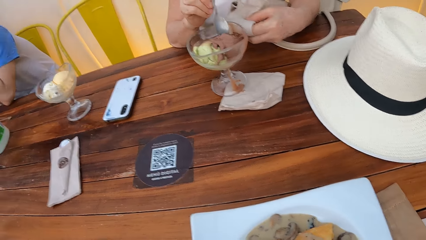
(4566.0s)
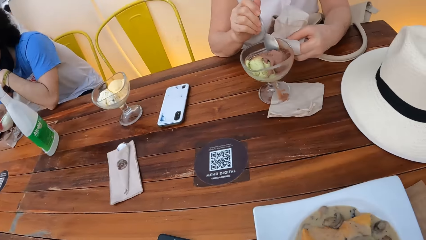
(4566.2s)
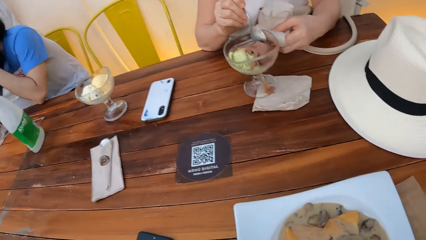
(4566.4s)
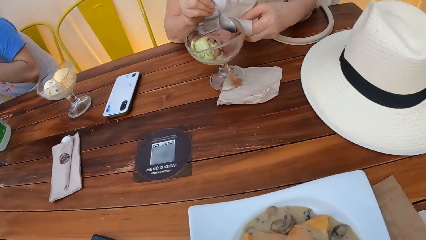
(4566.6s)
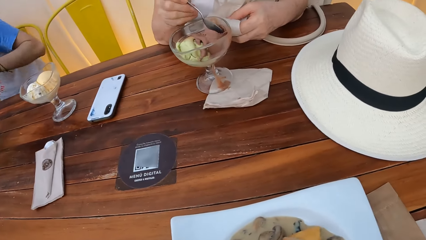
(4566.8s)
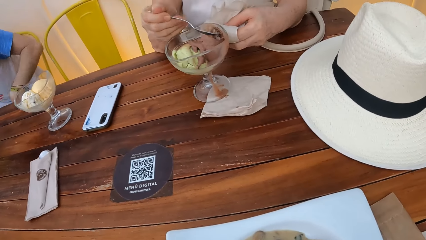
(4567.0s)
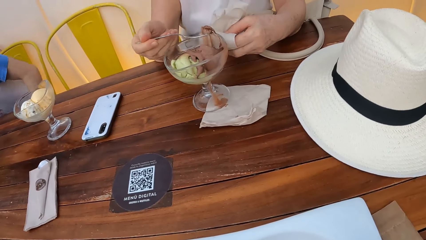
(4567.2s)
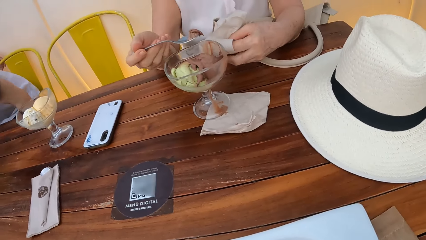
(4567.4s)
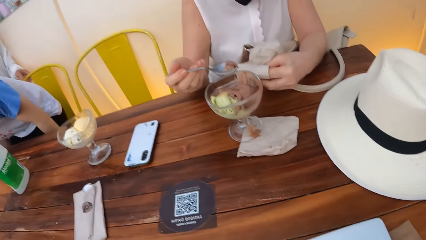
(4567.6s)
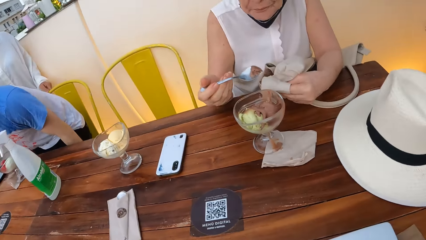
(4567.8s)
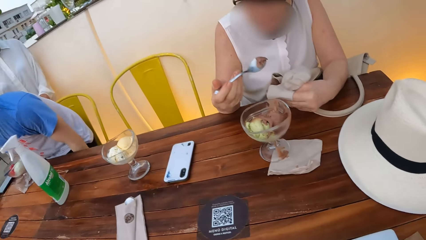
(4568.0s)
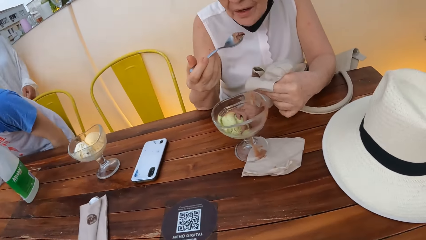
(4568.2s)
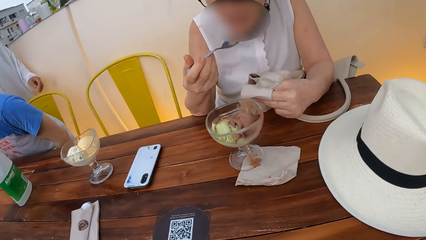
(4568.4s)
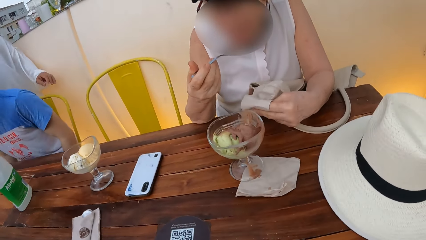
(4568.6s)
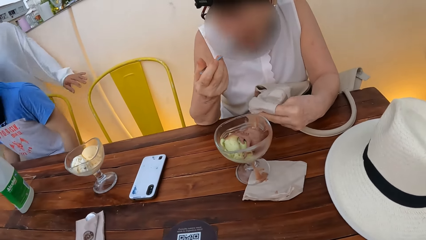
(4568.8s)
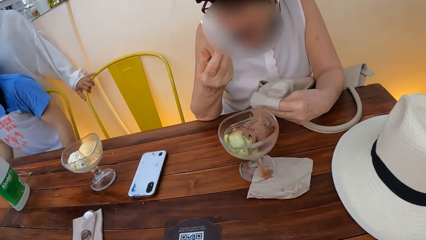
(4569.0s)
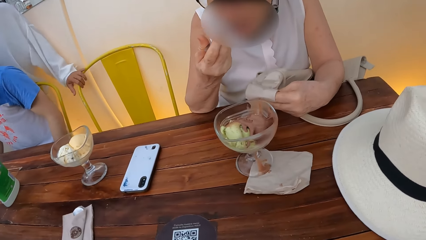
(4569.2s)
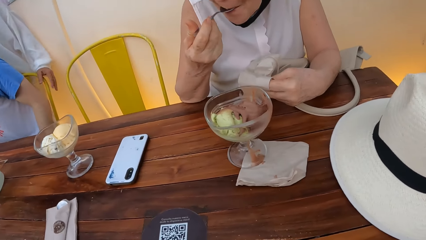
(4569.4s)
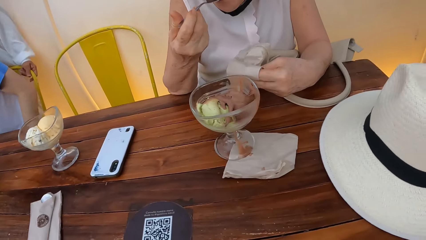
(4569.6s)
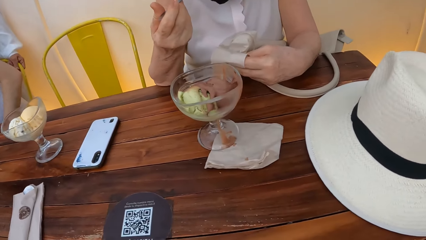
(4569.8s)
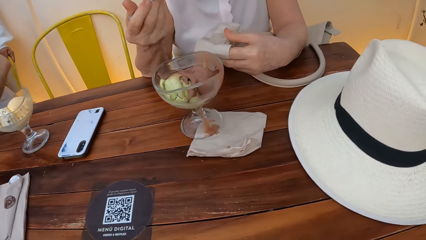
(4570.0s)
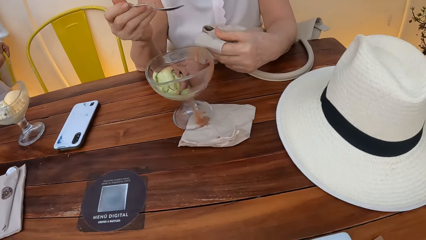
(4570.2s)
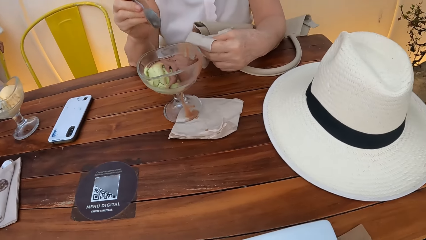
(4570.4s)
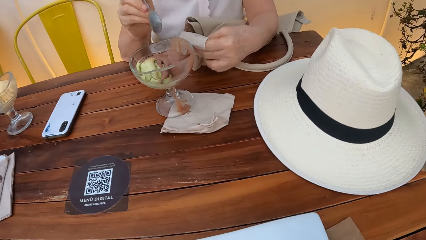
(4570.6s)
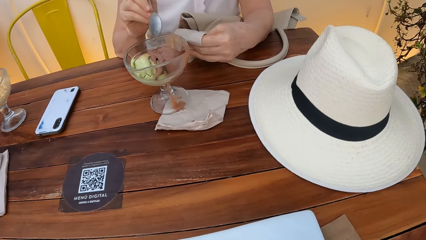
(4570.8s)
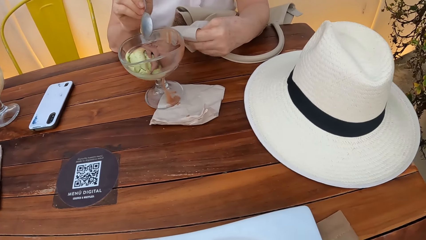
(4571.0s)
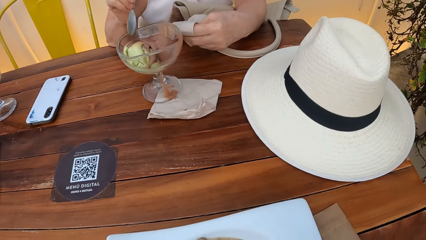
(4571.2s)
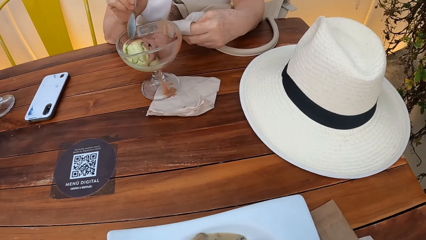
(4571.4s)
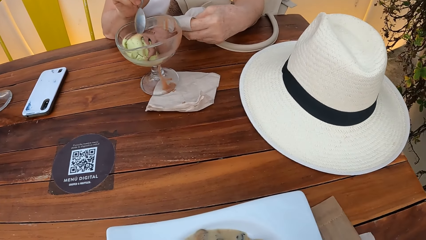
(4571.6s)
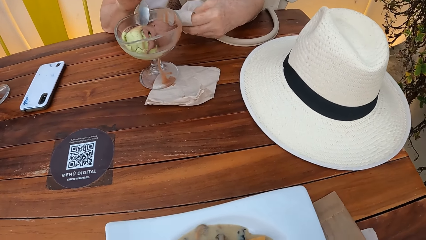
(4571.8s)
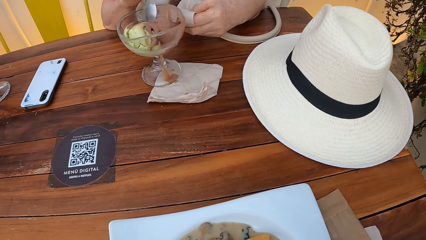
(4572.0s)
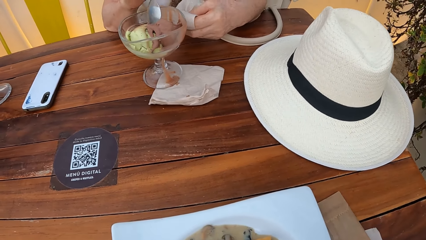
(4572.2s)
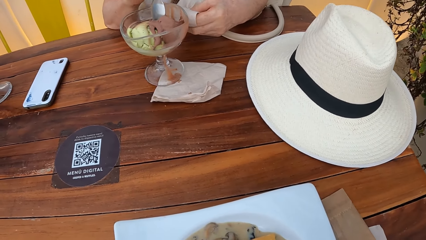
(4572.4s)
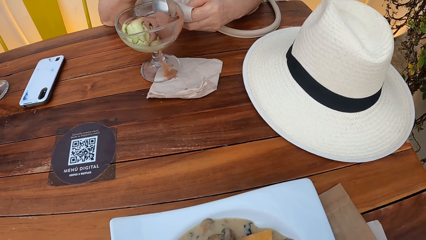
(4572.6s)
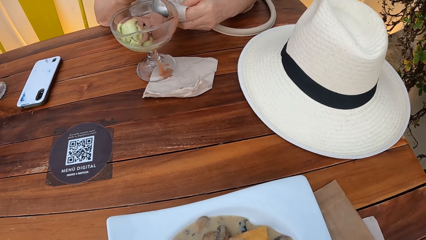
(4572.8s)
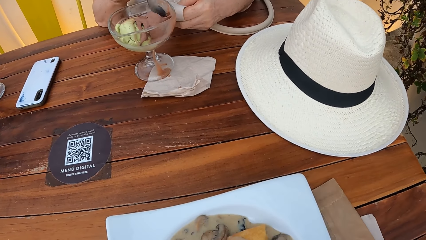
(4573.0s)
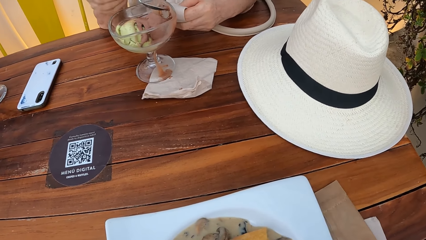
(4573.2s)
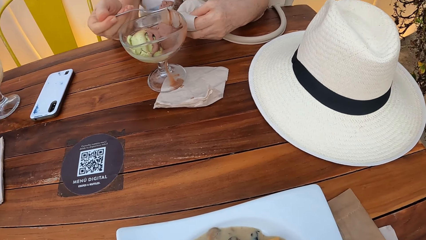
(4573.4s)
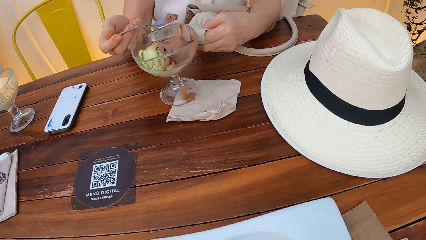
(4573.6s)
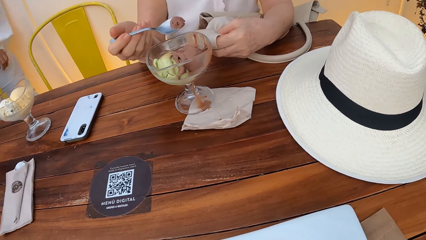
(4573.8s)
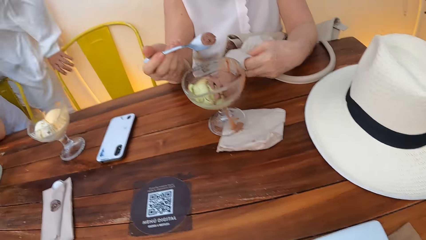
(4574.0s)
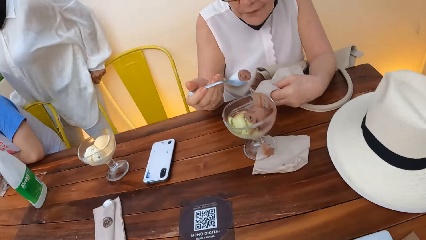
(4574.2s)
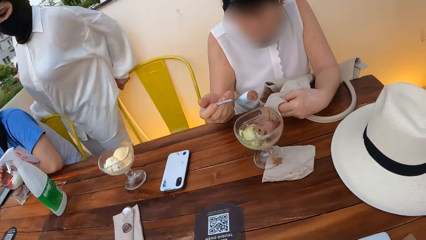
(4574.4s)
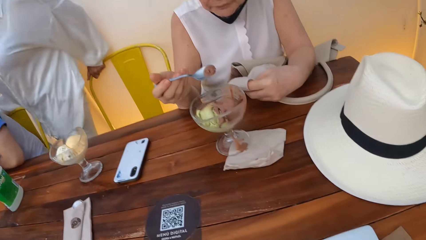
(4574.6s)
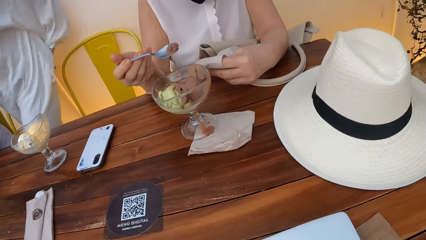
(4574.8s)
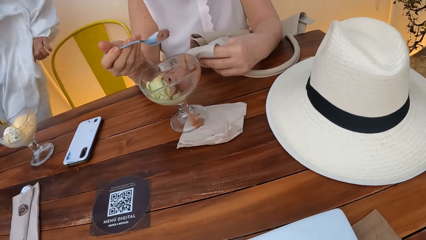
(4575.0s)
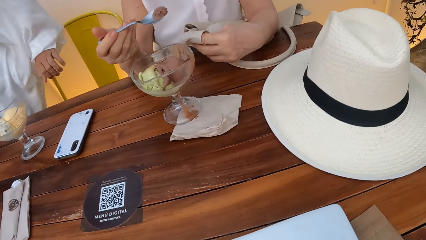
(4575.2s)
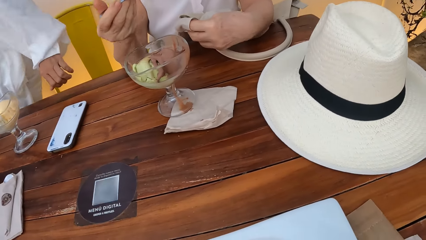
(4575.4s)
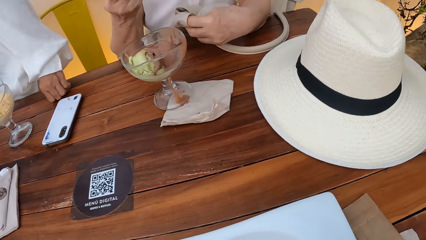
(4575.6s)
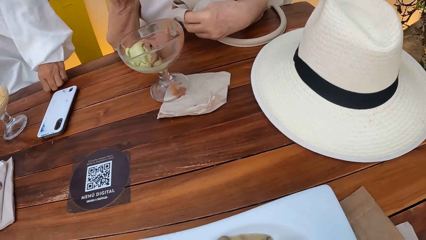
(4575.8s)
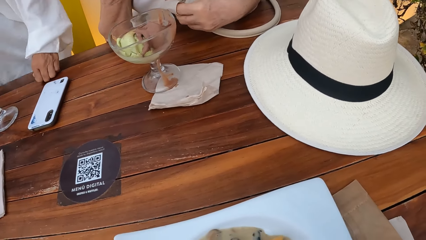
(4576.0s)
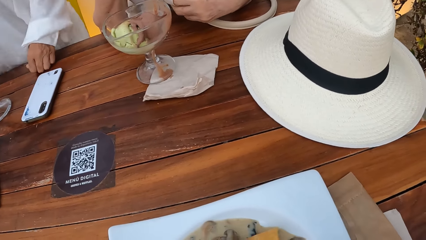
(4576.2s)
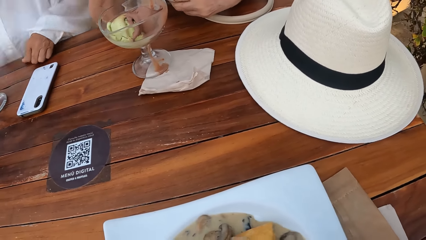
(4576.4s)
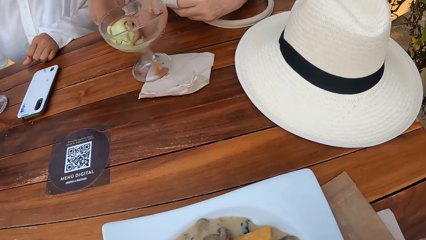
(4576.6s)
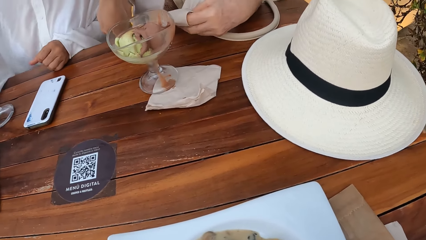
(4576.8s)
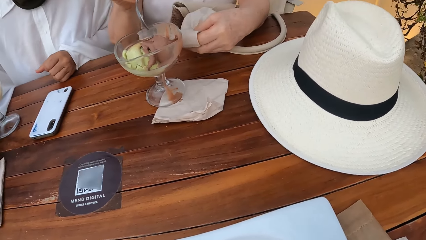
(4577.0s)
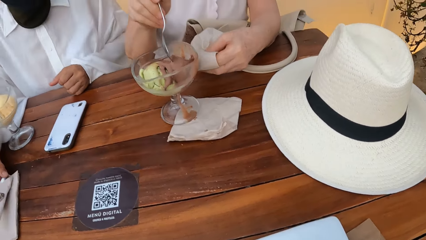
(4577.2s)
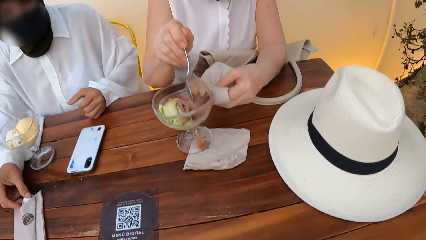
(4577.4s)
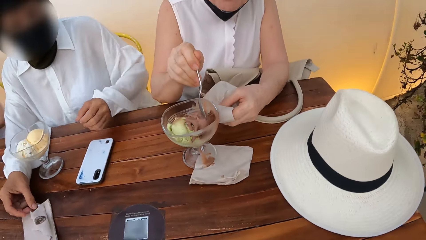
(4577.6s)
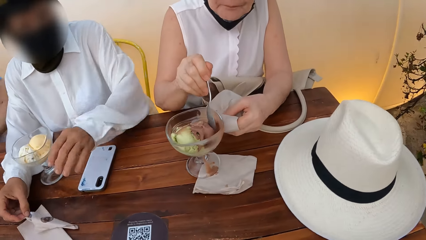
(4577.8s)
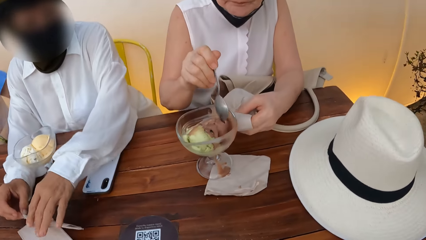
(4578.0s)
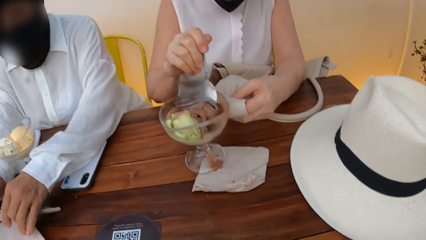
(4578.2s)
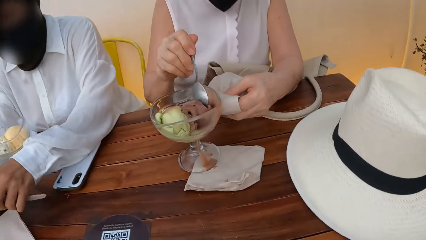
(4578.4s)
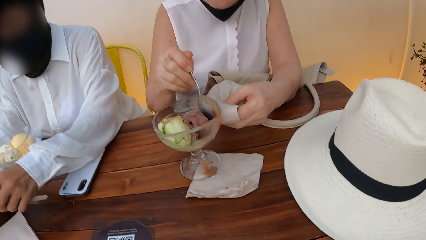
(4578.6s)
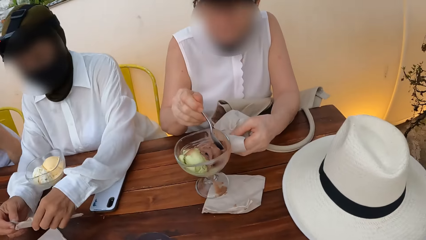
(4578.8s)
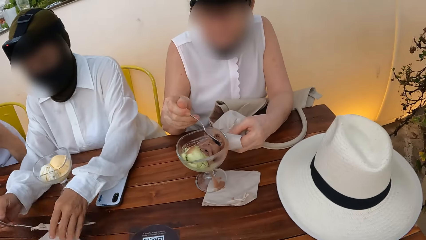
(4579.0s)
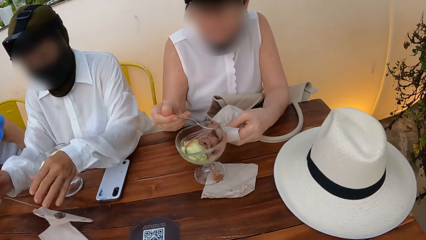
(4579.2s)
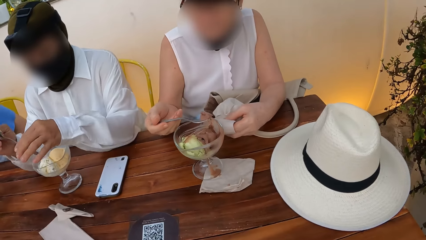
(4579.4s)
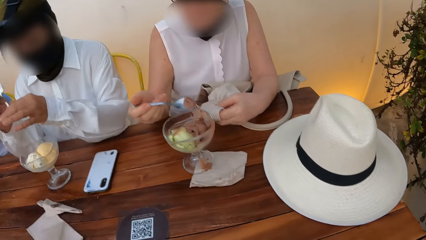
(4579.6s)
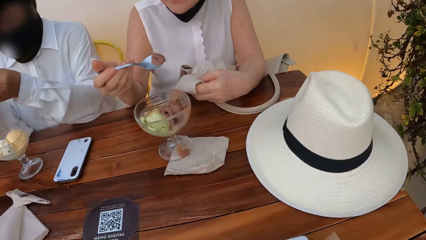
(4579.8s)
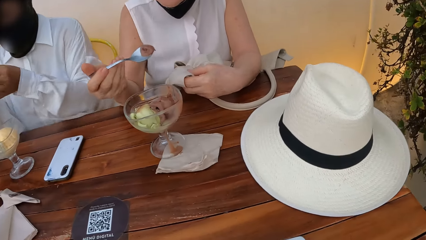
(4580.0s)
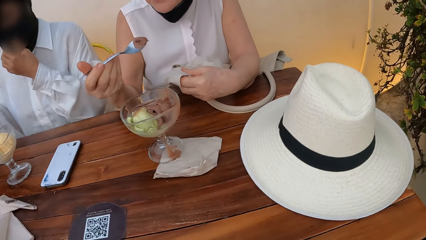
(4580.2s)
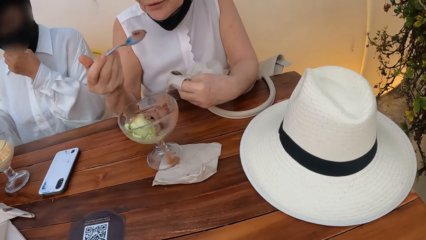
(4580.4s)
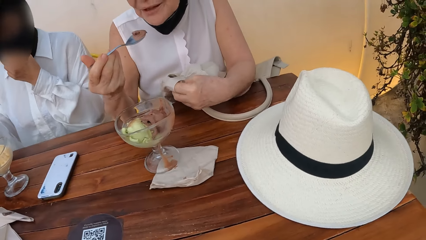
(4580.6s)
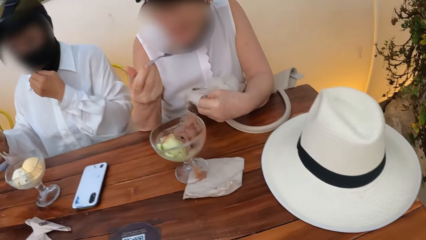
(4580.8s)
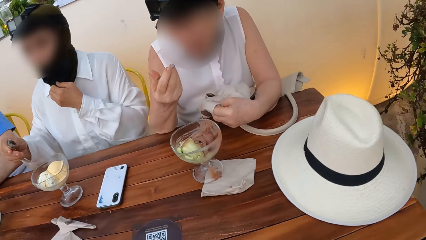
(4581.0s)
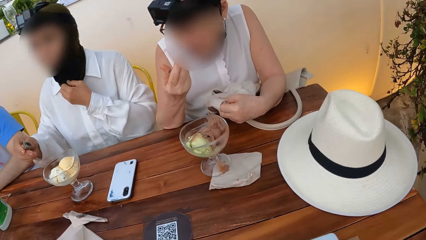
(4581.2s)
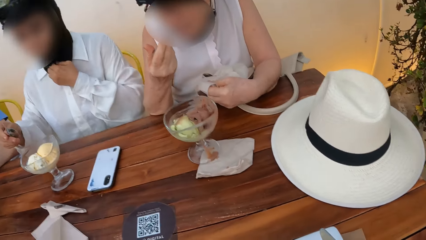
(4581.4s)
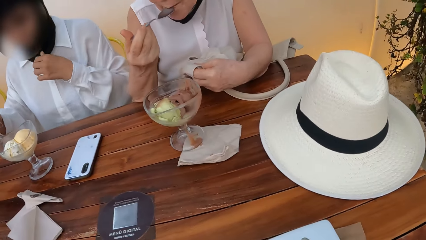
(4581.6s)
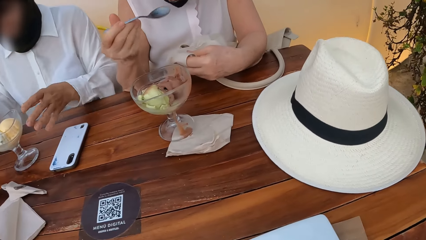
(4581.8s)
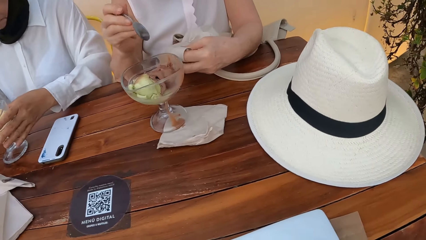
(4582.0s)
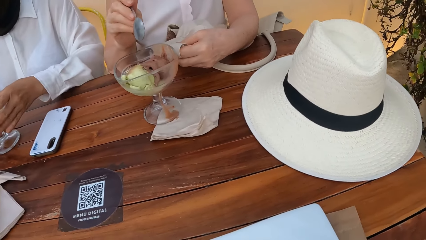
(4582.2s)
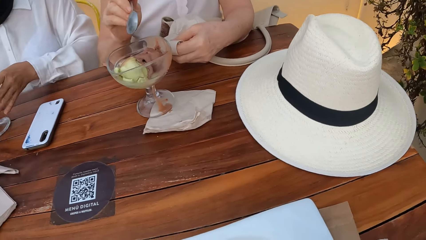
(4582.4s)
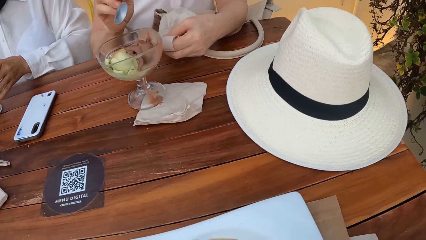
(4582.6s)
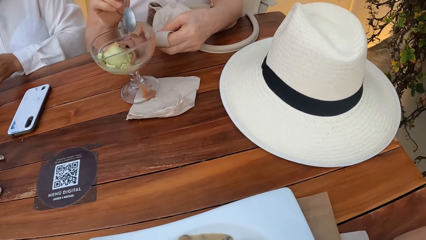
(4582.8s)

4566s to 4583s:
A woman gets back on a seat. Another woman moves with the seat. The first woman walks around. She moves the seat. She sits down. She picks up a packed spoon from a dining table. She unmasks. A third woman eats the food.
